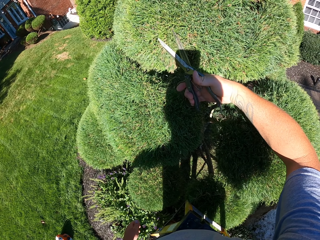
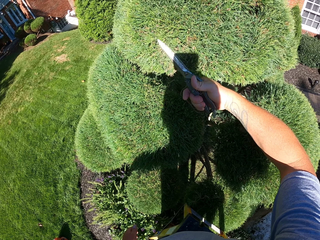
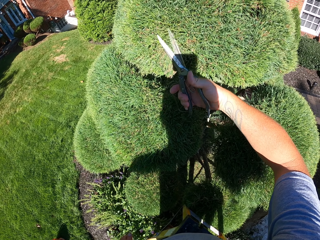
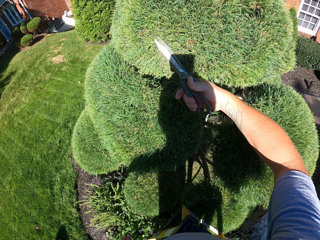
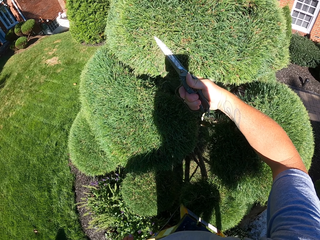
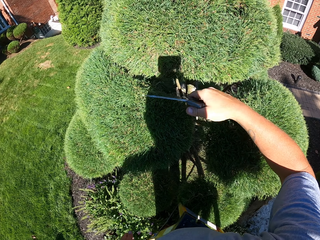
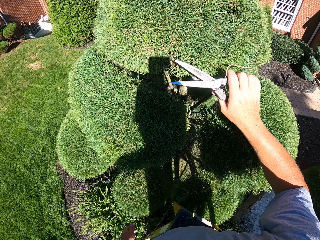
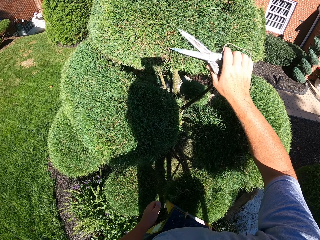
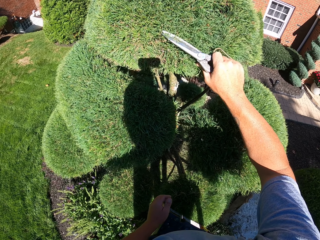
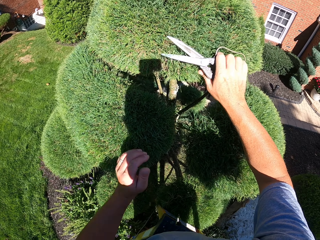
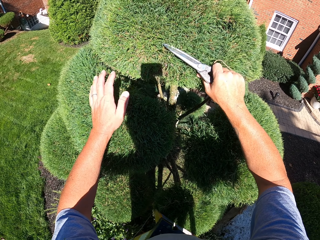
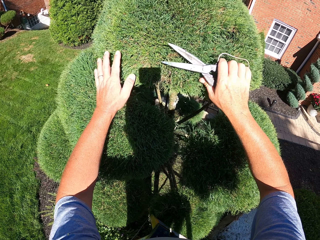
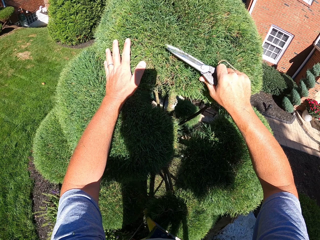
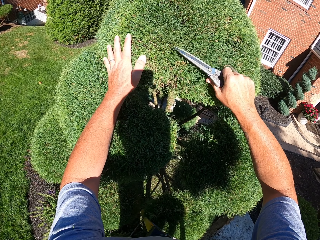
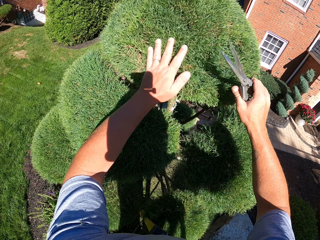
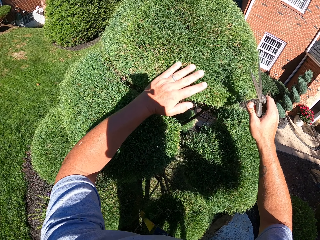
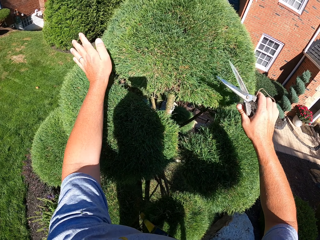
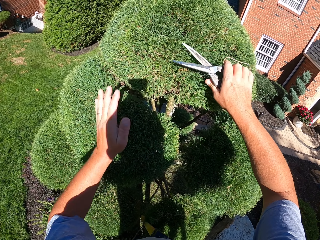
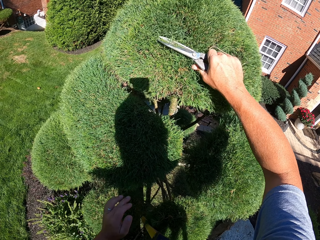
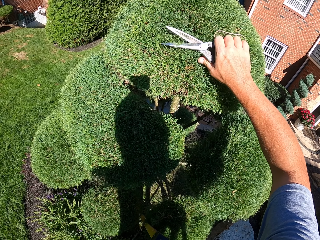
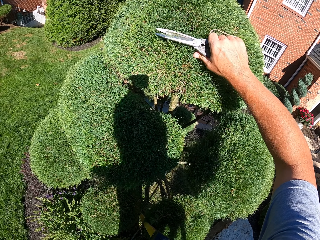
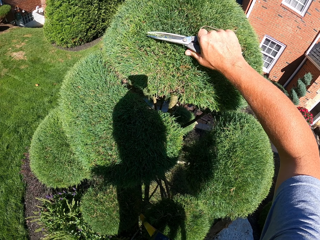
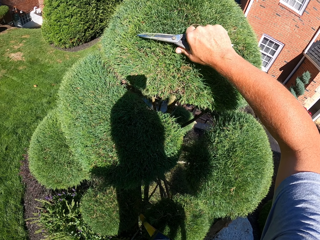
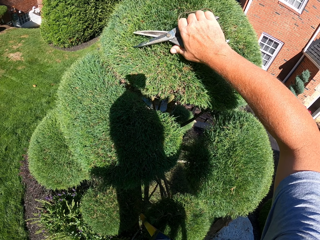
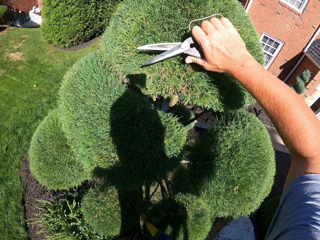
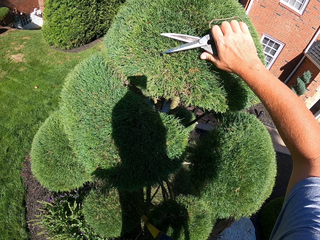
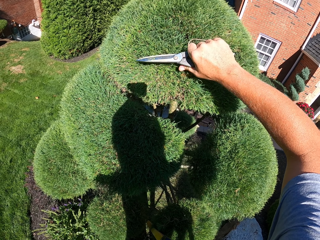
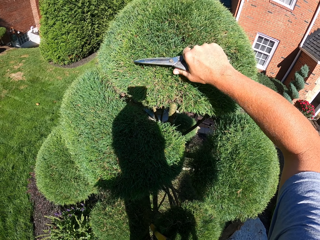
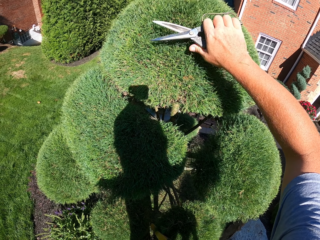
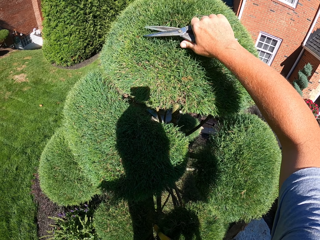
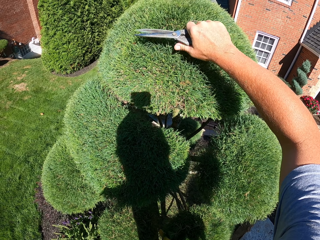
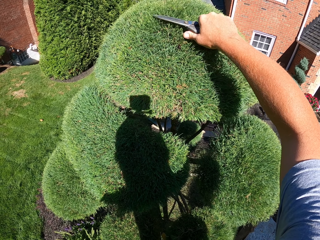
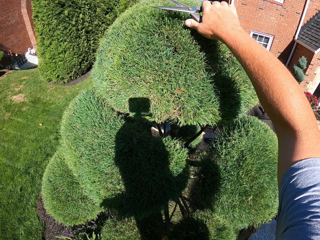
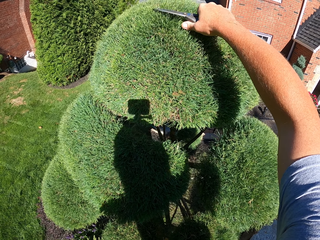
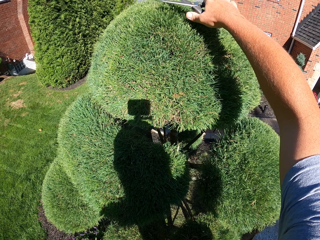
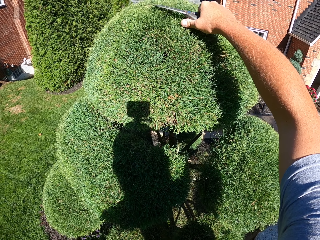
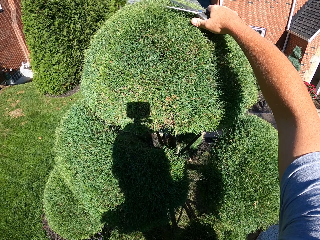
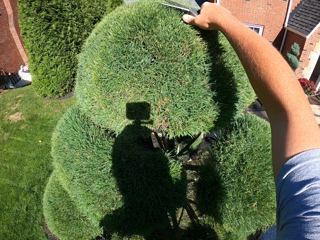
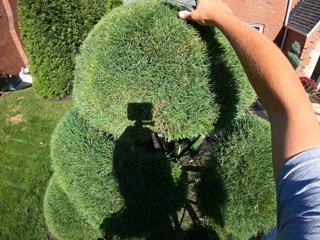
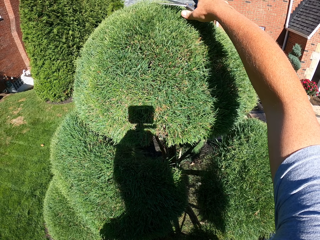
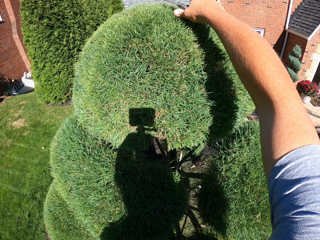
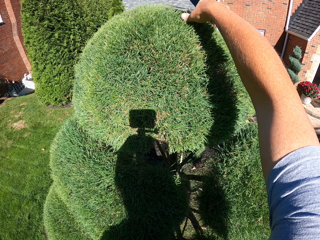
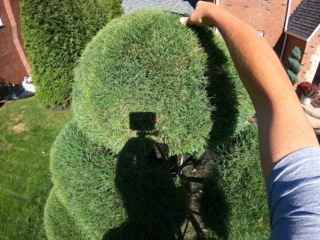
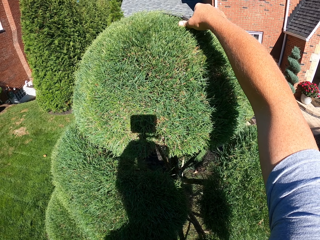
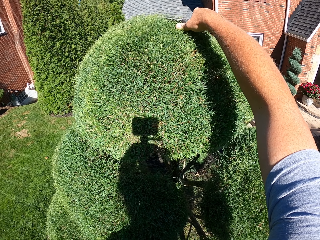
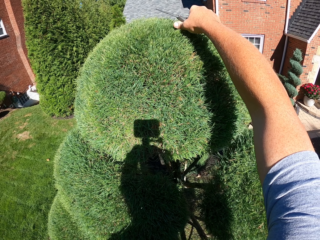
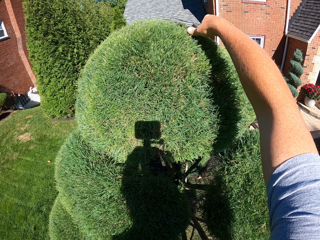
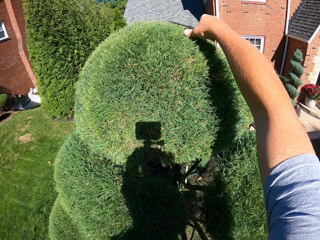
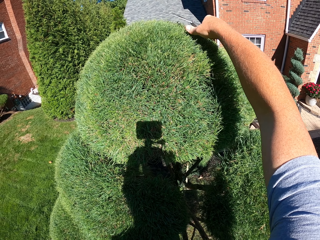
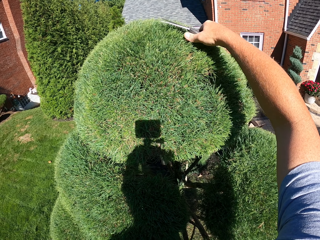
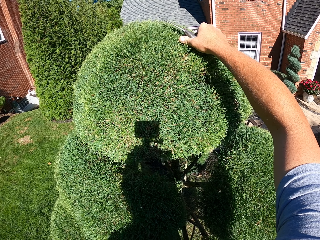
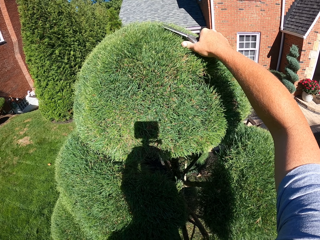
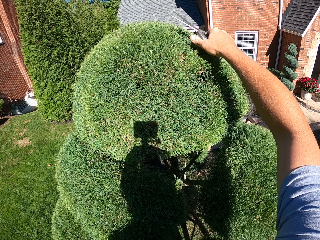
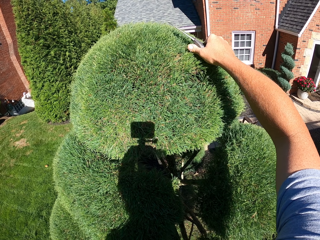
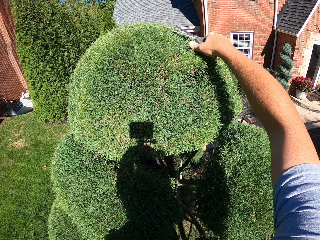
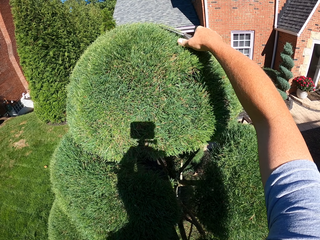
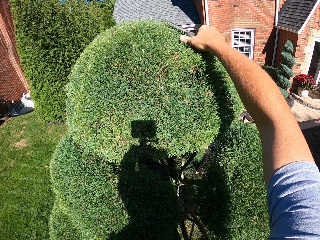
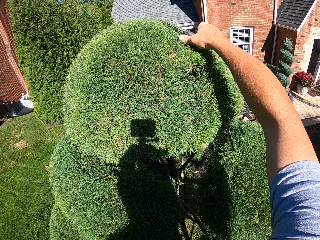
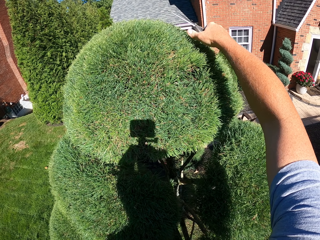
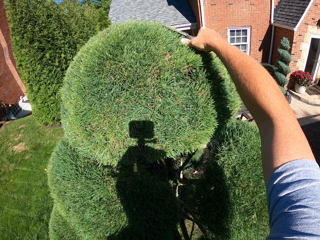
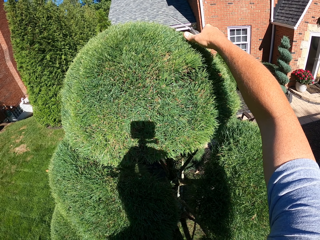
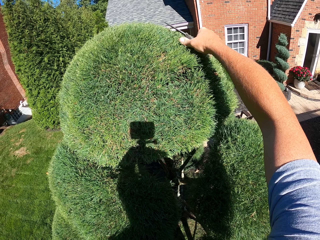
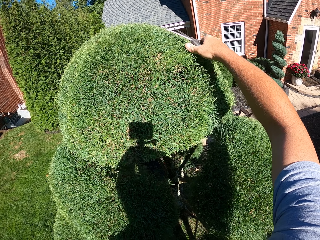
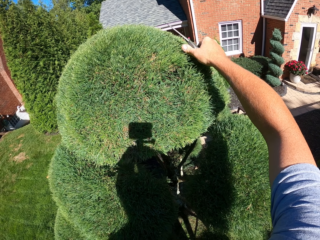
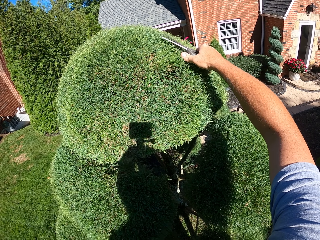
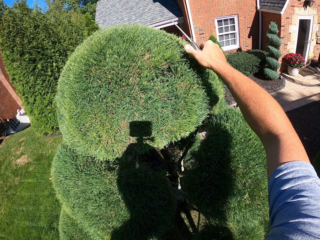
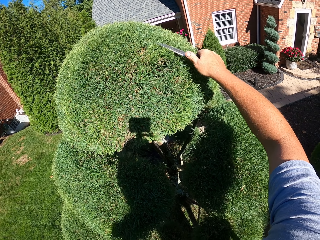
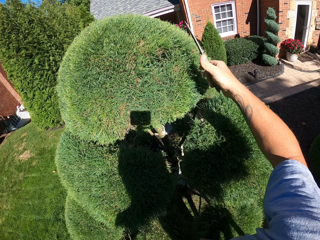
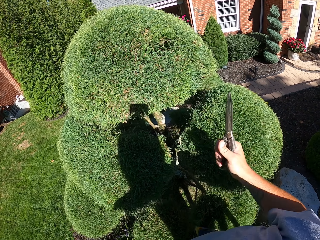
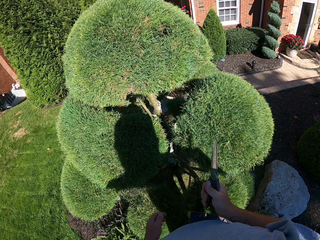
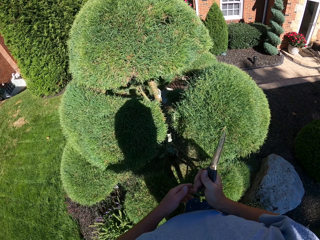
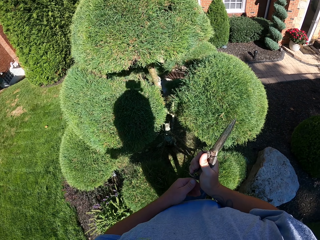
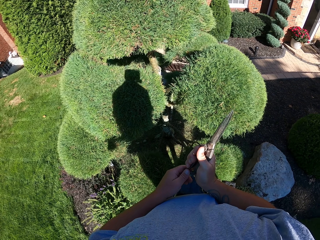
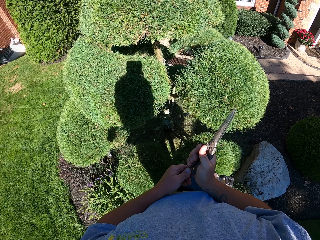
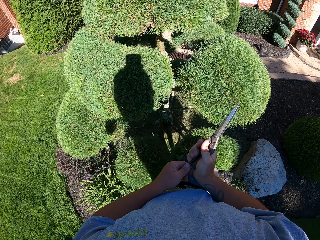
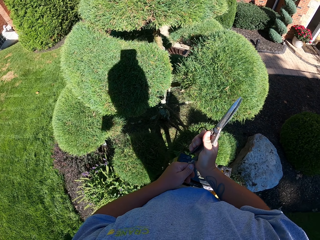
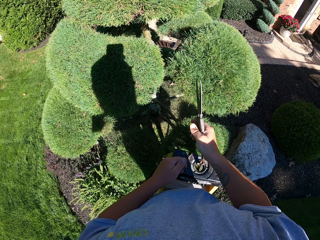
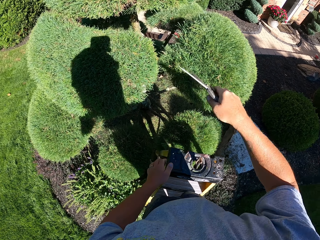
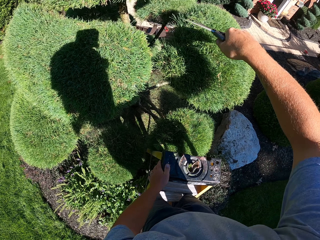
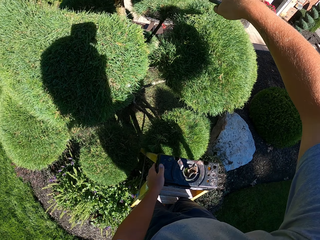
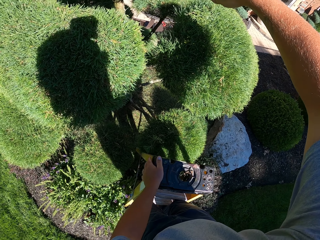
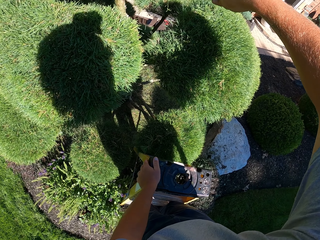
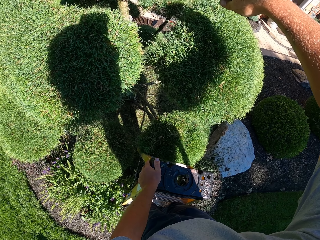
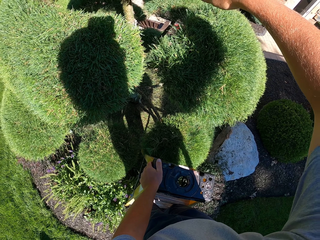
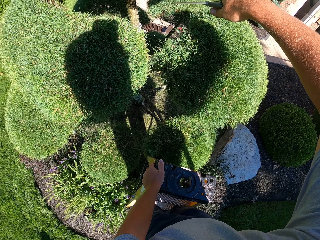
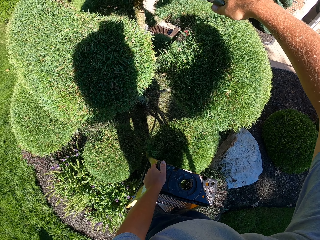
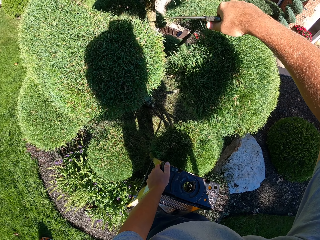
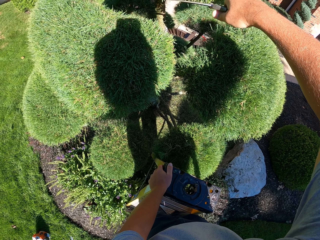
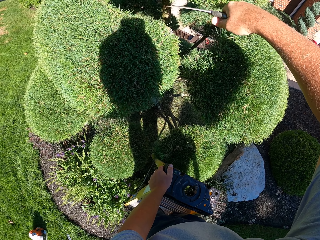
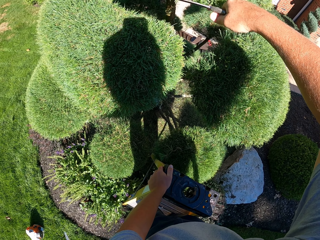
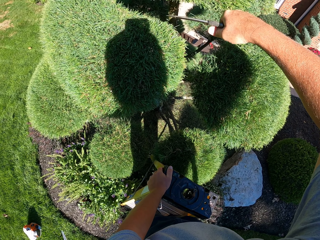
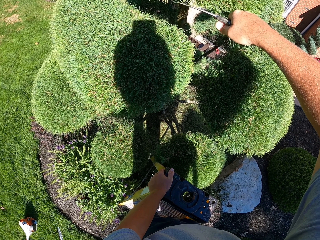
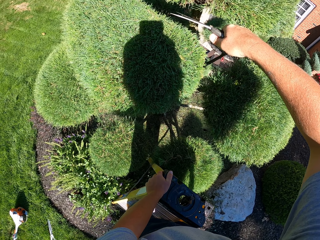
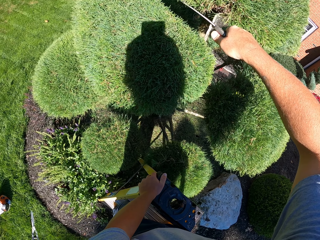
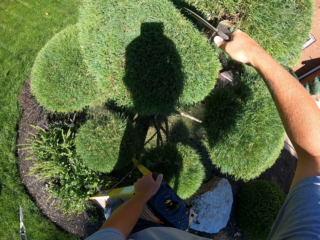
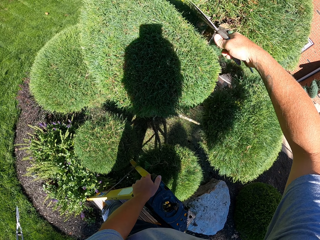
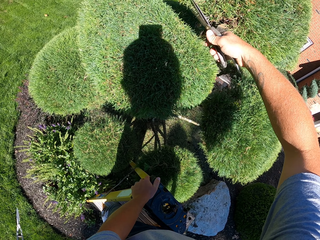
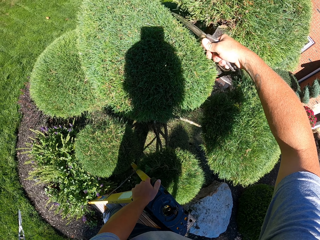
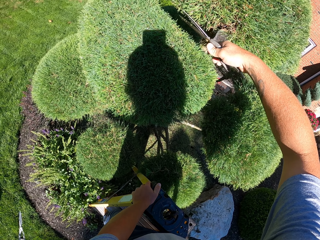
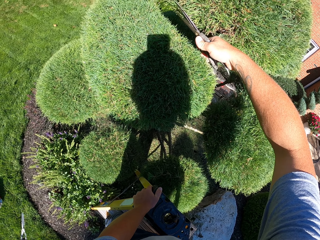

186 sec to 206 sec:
The camera wearer brushes the hedge with his hand. He trims the hedge with shears on a ladder. He trims a tree with pruning scissors. He stops trimming. He trims the tree with the pruning scissors.

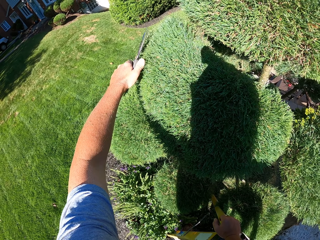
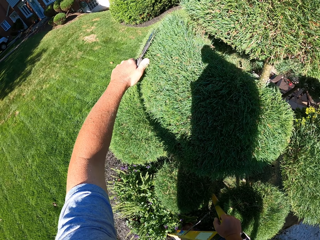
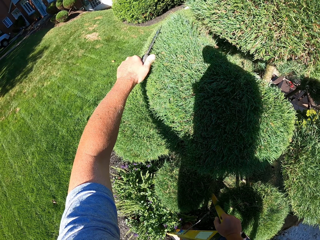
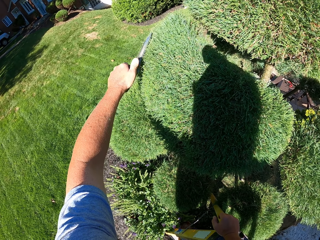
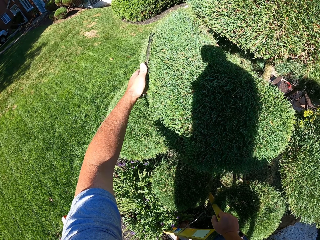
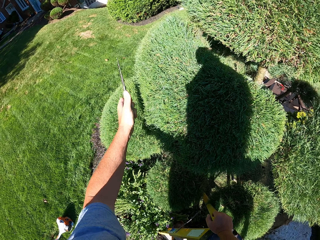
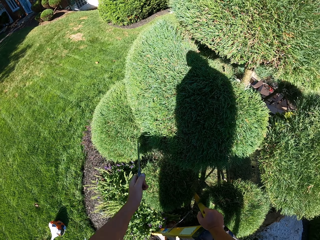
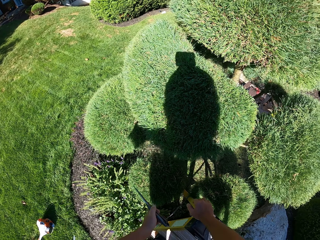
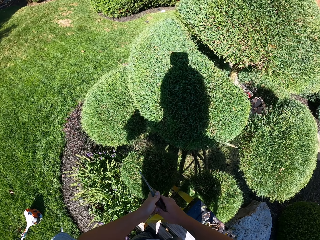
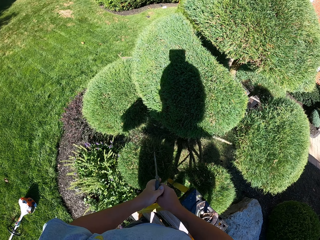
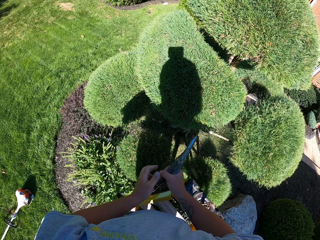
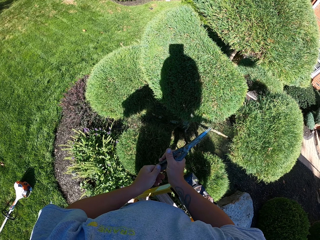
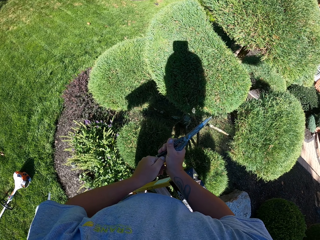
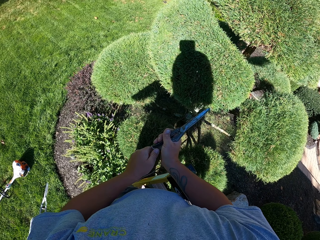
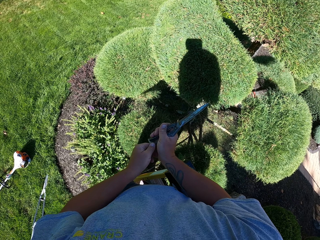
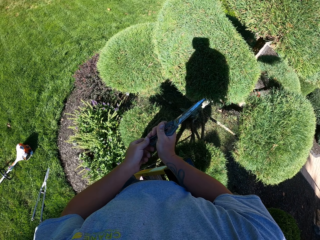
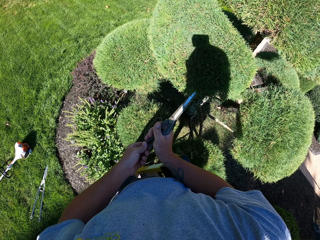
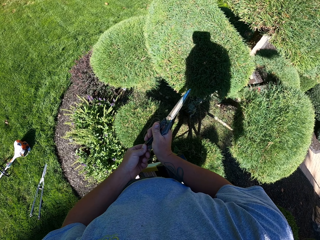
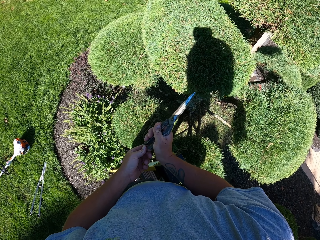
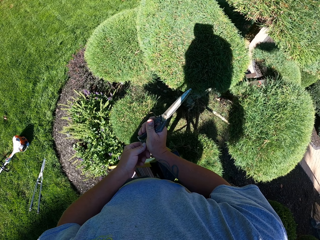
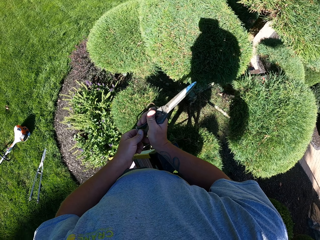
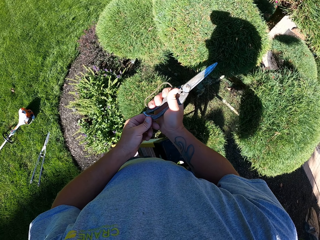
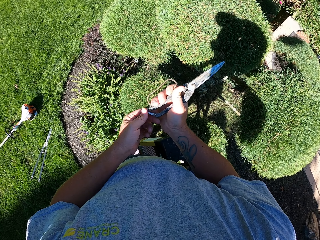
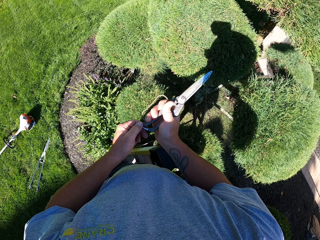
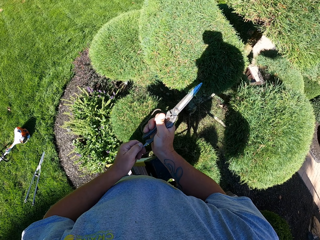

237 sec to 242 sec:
The camera wearer adjusts the shears handle on his hands. He stops trimming. He turns around.
